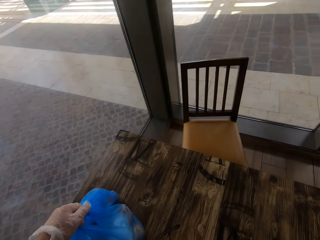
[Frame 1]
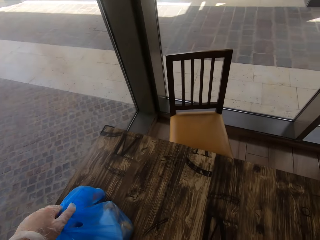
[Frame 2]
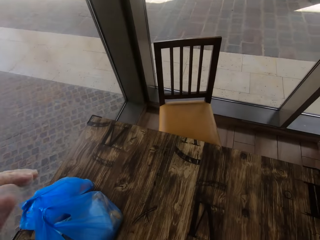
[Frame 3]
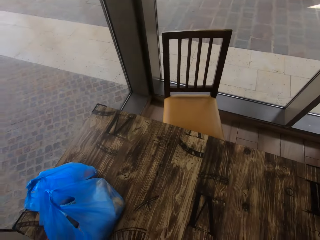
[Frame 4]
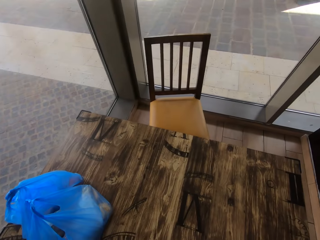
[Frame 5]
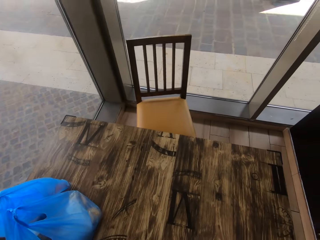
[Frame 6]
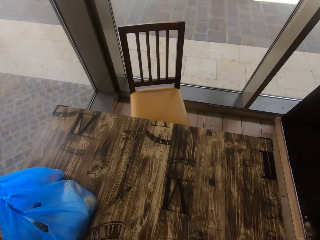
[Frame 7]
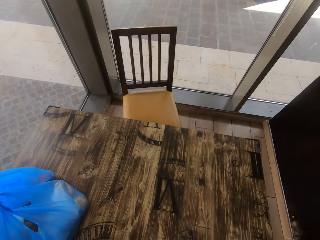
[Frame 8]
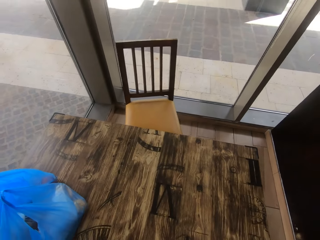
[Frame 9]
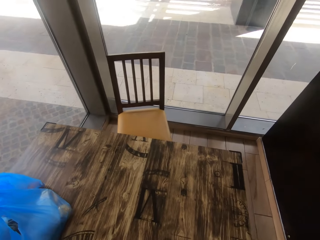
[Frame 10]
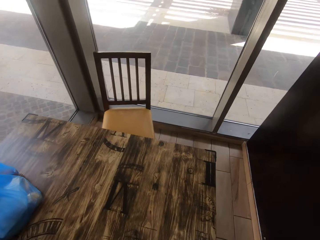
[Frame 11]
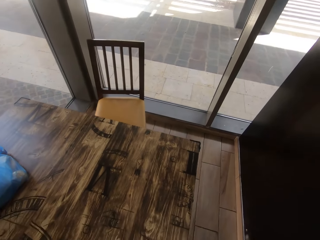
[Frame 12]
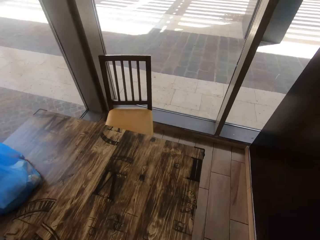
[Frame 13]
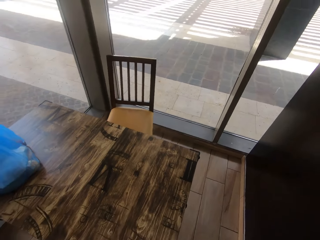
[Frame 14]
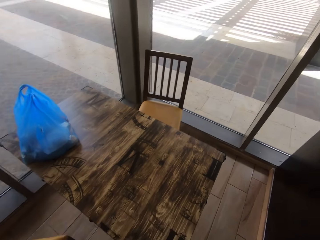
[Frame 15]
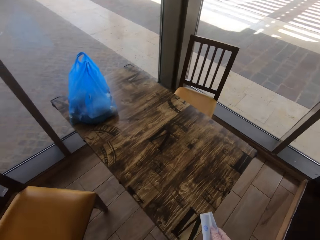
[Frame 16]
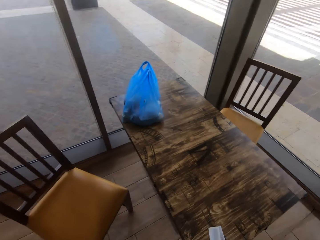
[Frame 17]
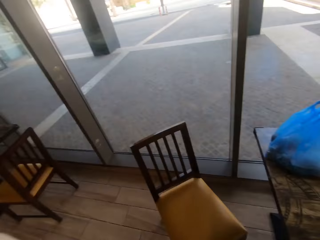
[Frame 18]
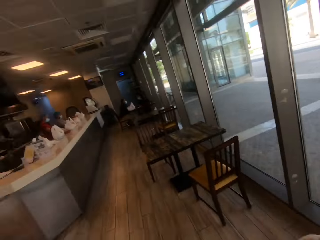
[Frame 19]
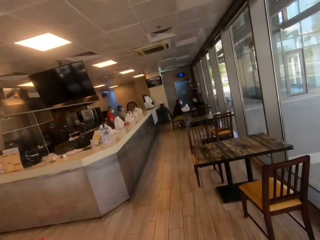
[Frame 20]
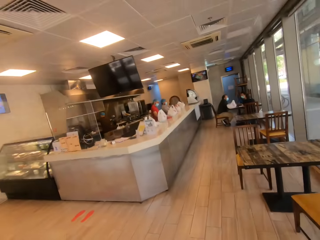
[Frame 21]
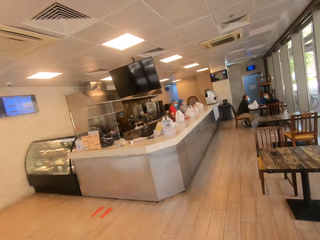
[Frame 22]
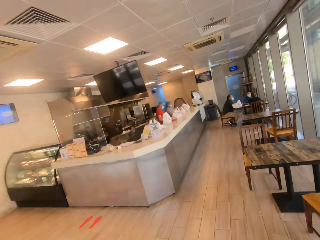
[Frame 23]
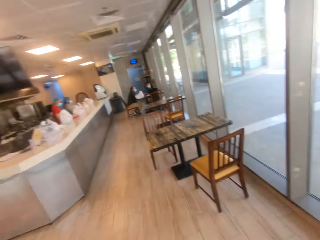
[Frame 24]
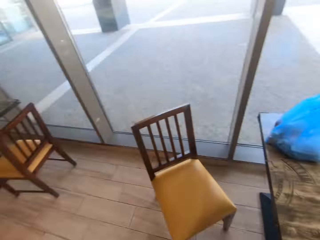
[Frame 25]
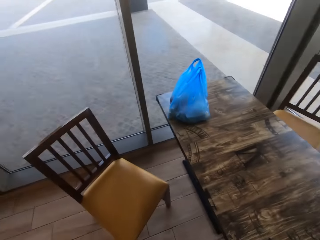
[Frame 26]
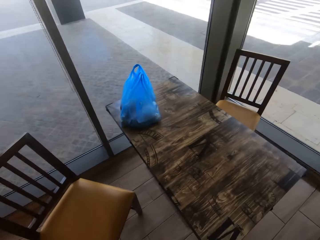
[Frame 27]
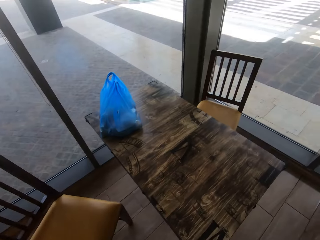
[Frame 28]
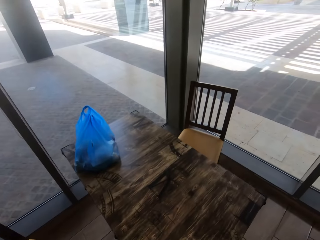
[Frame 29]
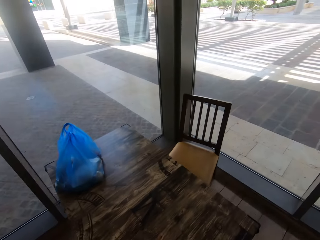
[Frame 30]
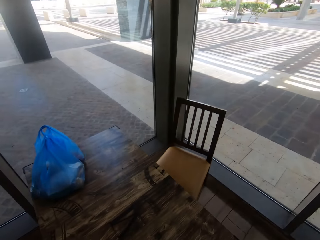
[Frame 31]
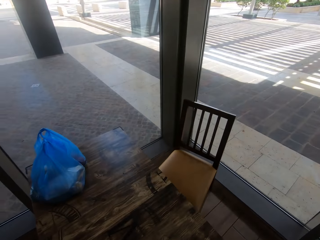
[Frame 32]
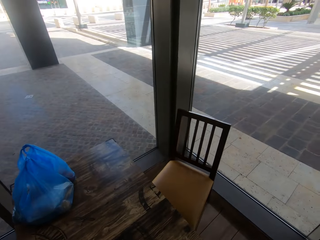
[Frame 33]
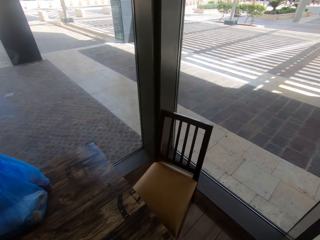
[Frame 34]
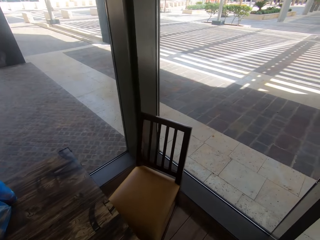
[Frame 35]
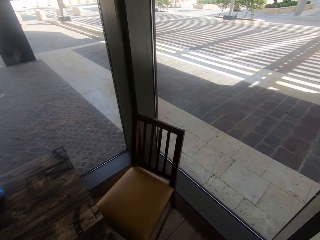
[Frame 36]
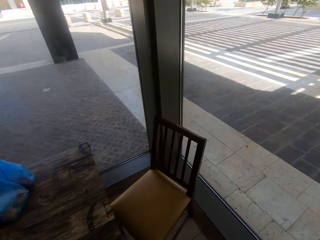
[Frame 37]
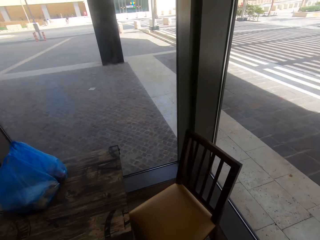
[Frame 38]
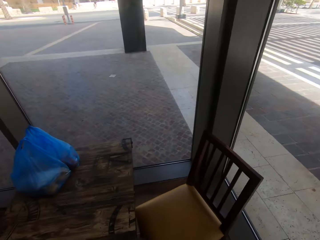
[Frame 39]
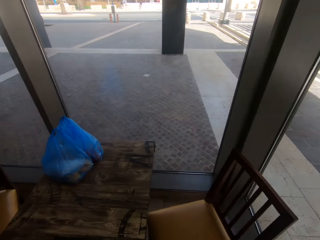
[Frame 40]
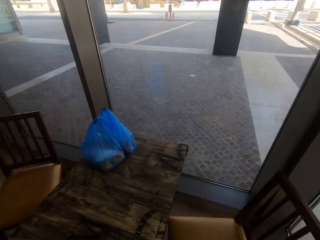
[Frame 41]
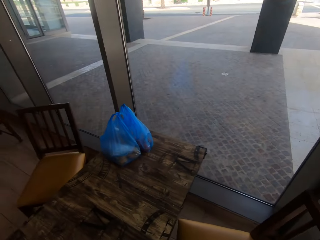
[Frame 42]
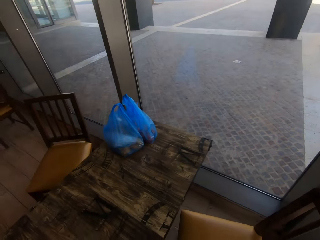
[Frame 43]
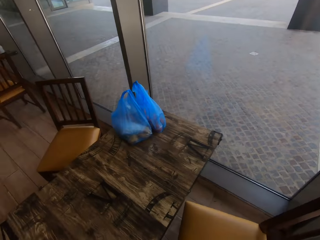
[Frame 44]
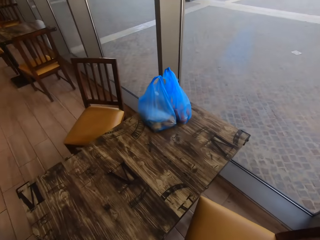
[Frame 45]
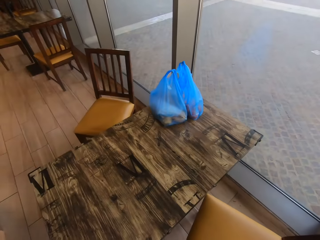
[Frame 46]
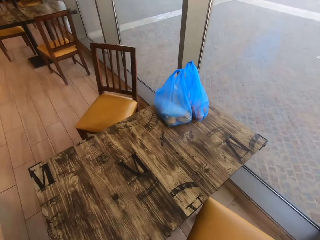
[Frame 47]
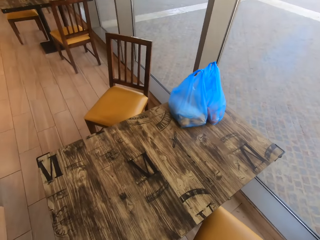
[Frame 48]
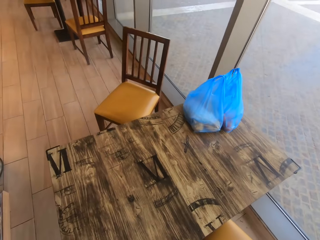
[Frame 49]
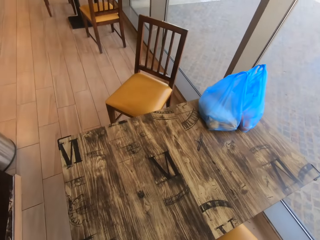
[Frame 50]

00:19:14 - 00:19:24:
The camera wearer places the paper bag on the table. They turn around the restaurant. They walk towards the table. They put the shopping bag on the table.

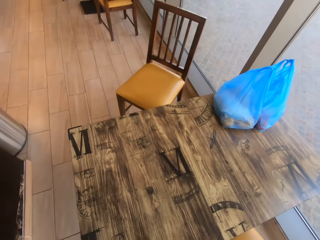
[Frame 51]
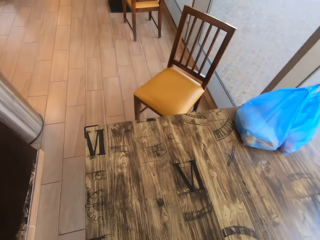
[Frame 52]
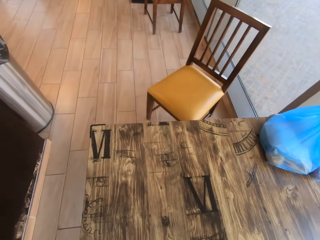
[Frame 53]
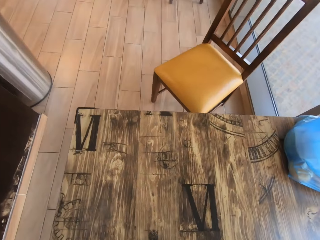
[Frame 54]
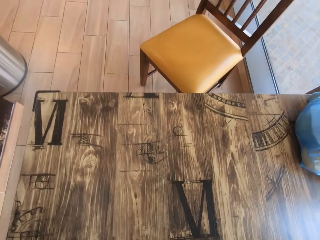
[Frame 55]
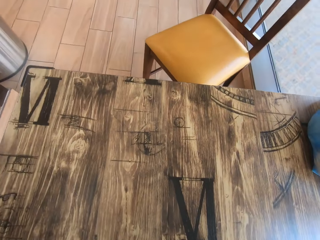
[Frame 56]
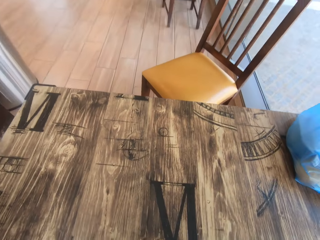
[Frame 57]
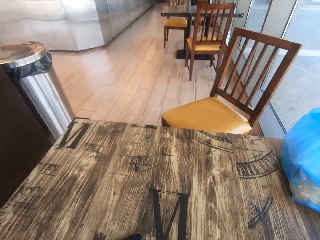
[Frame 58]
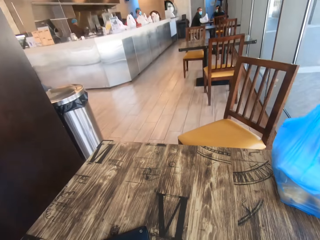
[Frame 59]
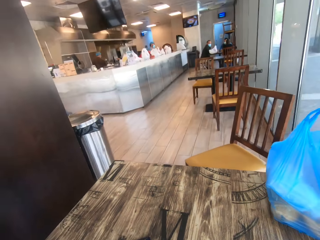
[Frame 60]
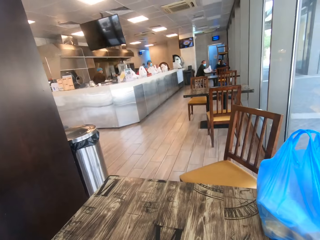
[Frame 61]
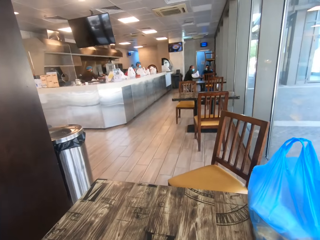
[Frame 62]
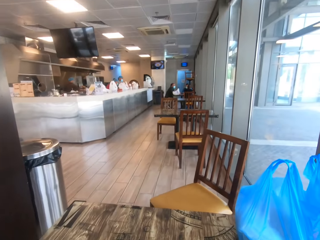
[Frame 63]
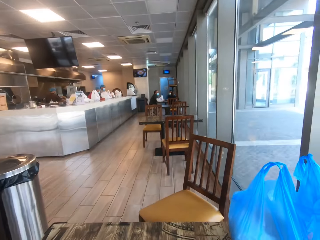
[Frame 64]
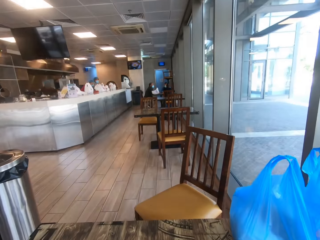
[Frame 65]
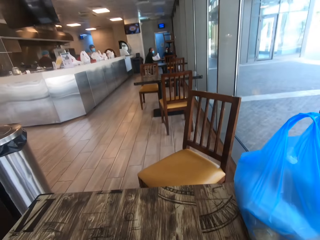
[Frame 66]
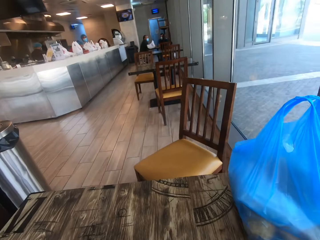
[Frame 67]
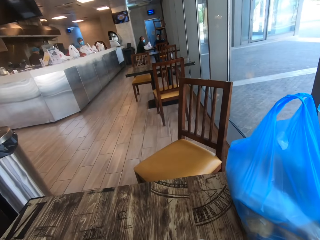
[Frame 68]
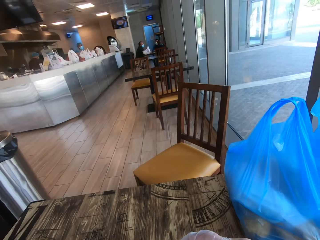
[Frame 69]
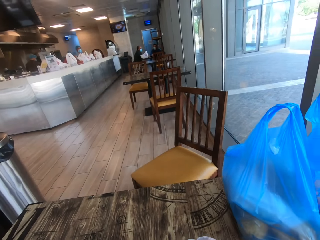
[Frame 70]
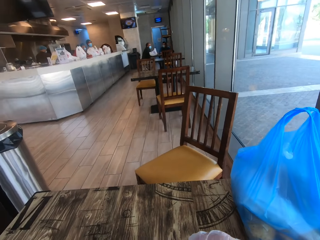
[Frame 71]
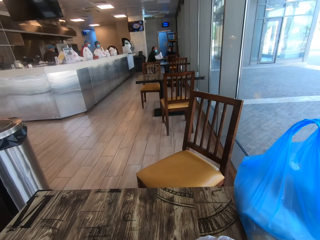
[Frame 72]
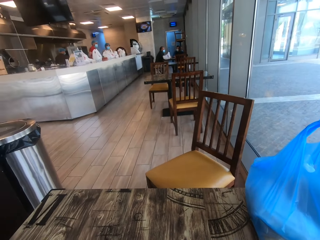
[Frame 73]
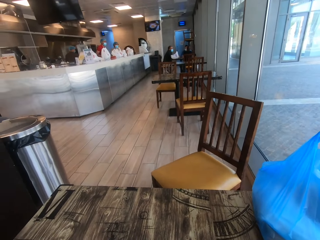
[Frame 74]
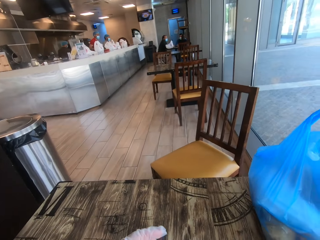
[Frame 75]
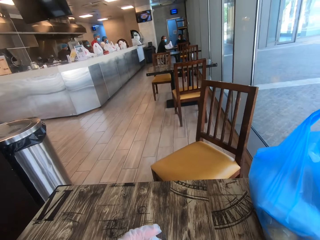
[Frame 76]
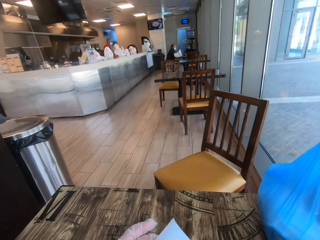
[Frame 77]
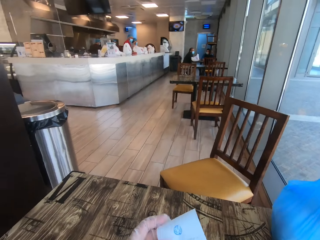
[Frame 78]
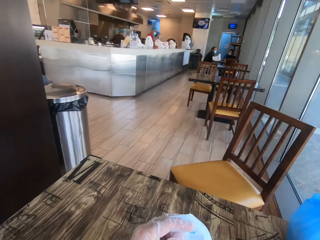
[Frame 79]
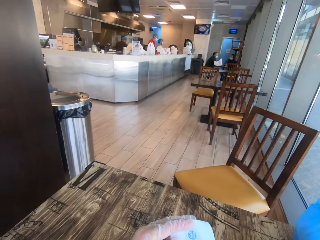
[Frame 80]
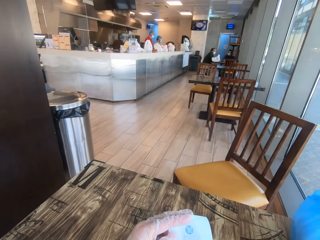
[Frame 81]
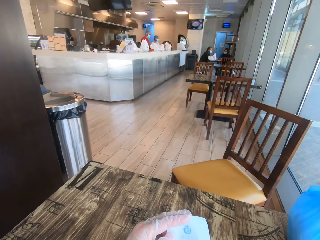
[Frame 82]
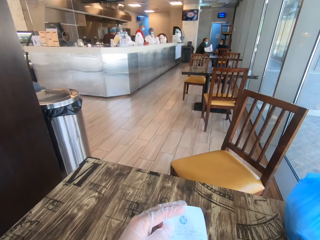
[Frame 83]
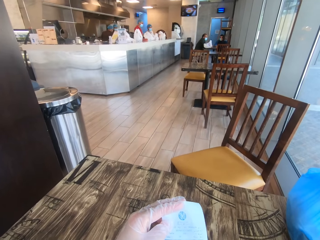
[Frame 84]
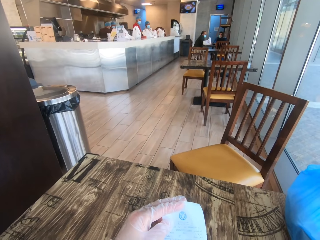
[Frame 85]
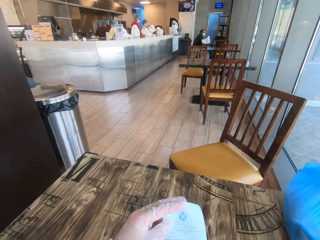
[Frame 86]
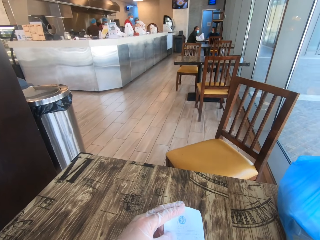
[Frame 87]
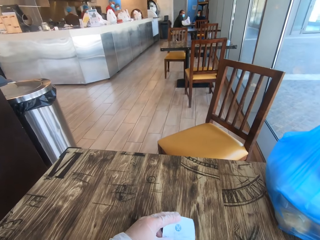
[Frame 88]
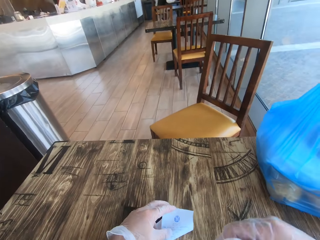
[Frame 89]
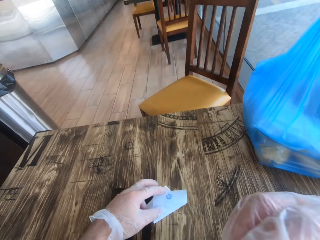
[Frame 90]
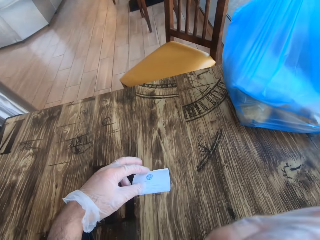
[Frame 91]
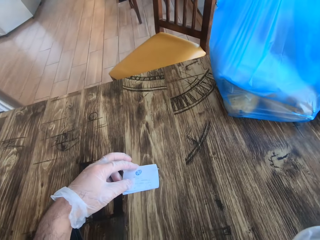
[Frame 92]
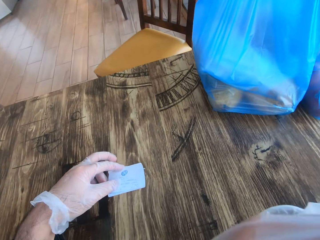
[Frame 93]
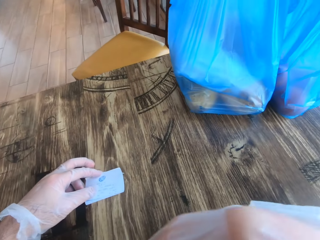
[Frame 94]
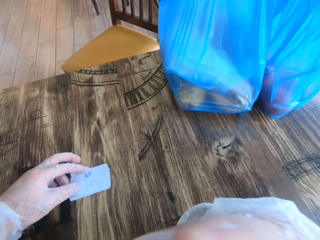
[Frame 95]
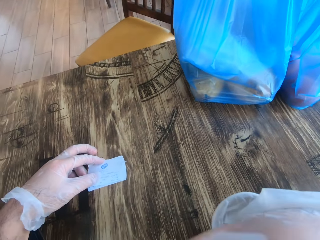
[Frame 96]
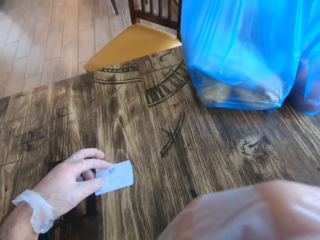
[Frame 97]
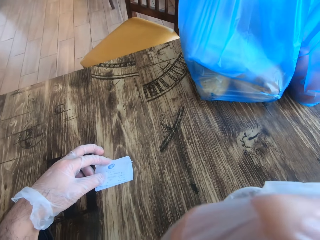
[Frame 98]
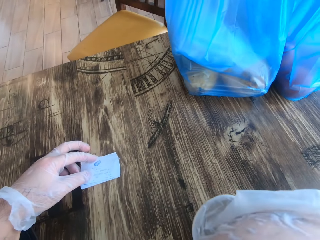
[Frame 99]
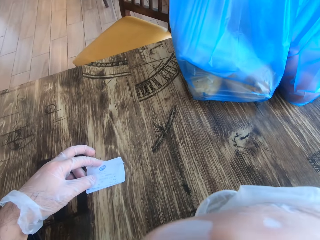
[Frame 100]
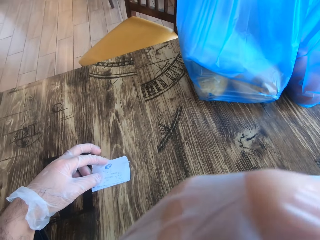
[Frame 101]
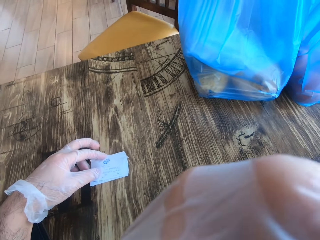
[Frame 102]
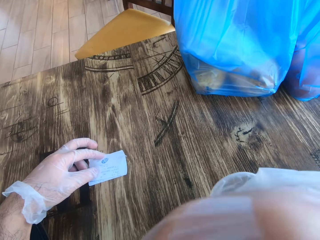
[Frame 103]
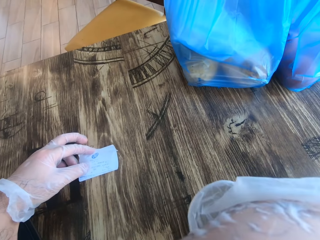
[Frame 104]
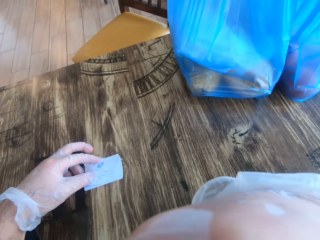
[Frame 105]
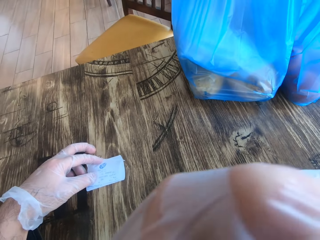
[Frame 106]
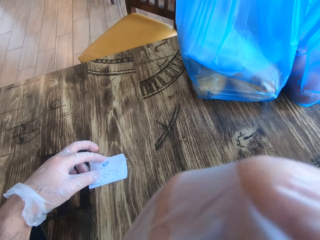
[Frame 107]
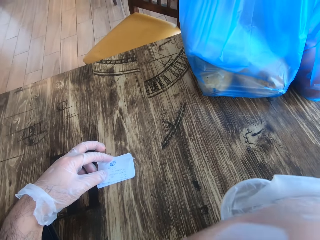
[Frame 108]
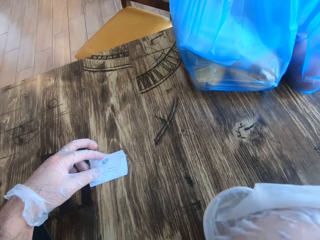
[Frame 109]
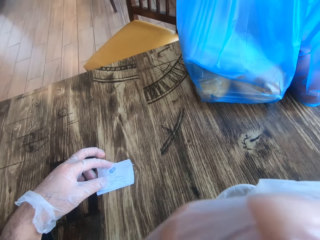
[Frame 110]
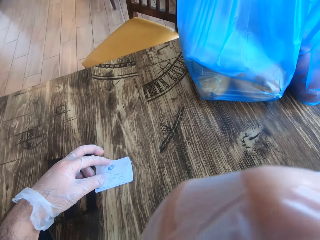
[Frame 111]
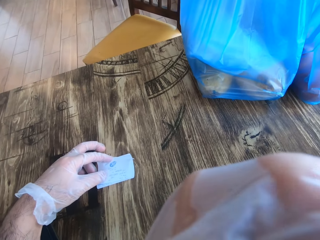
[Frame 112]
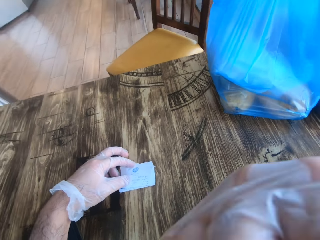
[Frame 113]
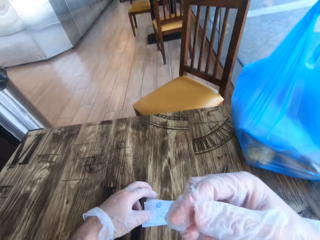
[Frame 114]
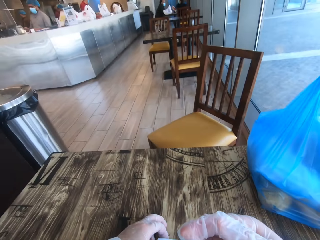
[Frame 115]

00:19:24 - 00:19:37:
The camera wearer sits on the chair. They read the receipt. They raise the right hand towards something.
